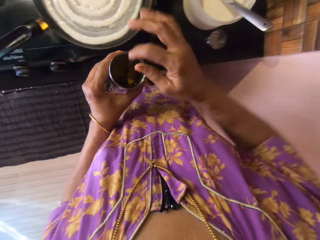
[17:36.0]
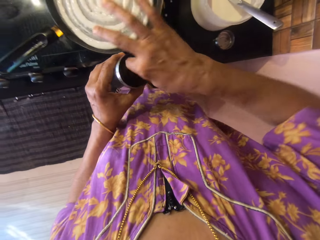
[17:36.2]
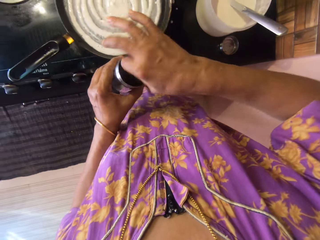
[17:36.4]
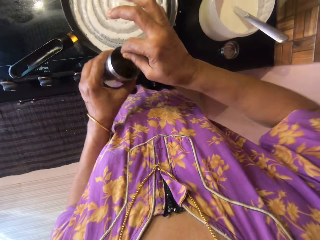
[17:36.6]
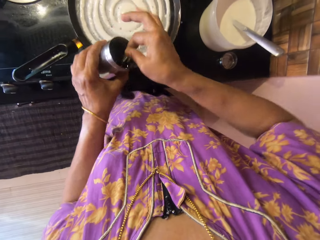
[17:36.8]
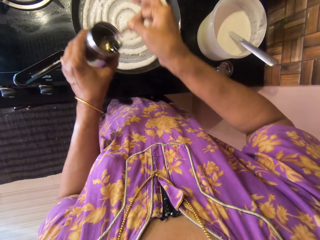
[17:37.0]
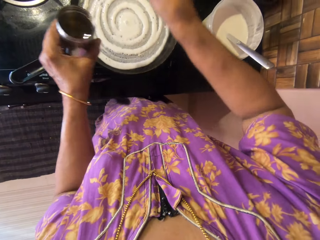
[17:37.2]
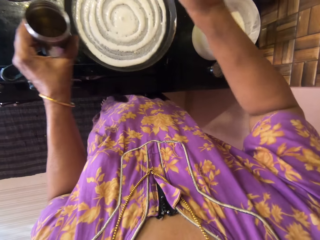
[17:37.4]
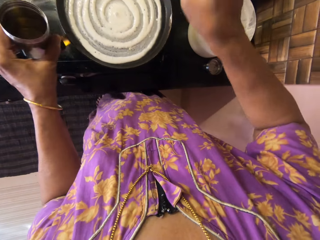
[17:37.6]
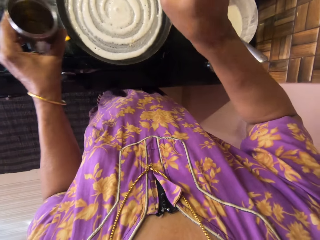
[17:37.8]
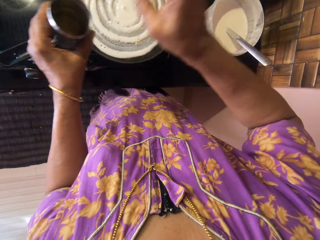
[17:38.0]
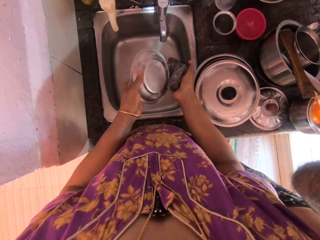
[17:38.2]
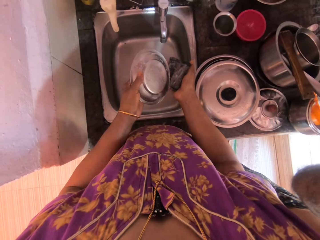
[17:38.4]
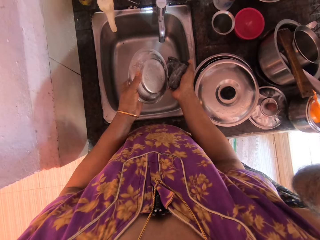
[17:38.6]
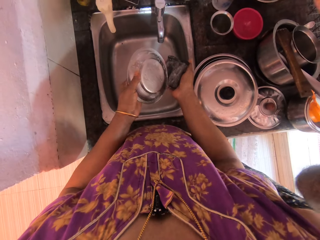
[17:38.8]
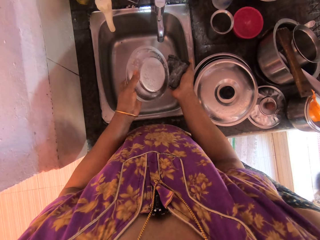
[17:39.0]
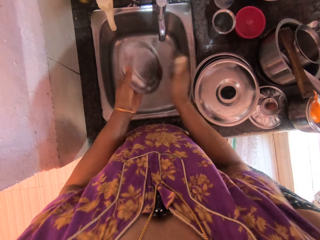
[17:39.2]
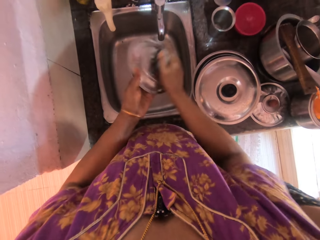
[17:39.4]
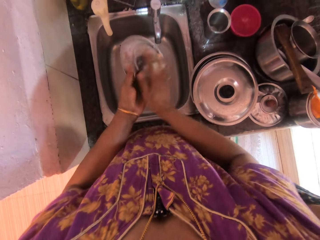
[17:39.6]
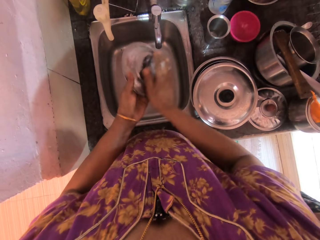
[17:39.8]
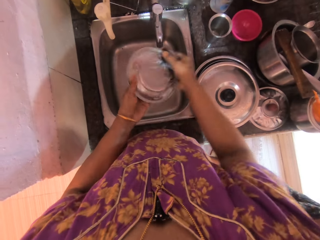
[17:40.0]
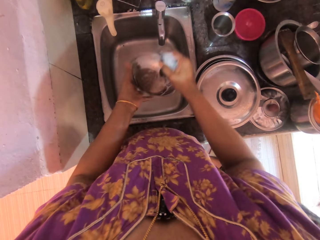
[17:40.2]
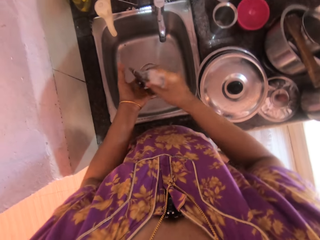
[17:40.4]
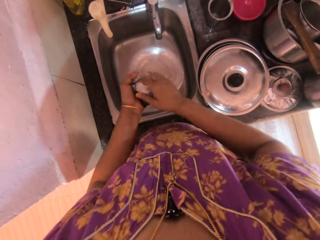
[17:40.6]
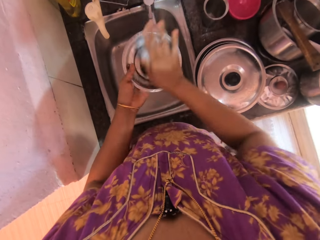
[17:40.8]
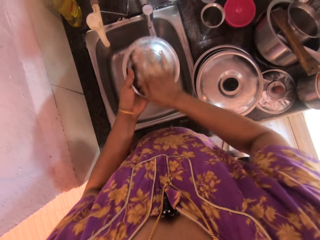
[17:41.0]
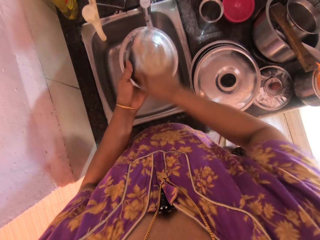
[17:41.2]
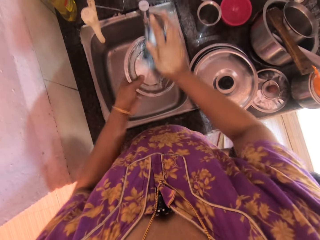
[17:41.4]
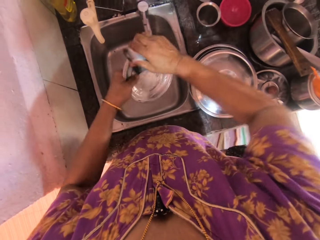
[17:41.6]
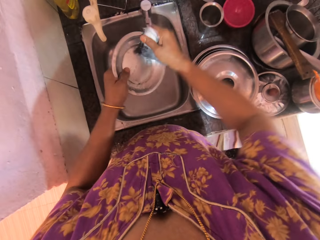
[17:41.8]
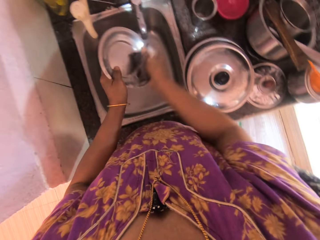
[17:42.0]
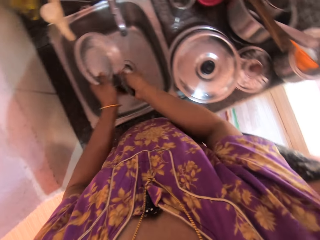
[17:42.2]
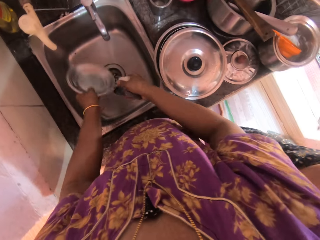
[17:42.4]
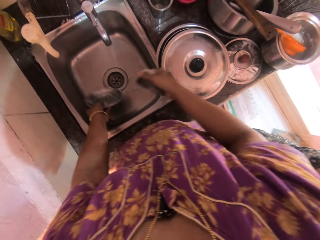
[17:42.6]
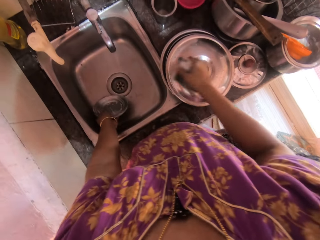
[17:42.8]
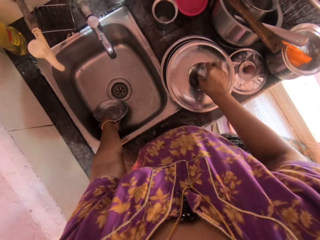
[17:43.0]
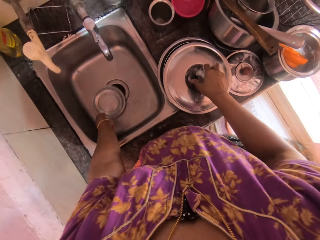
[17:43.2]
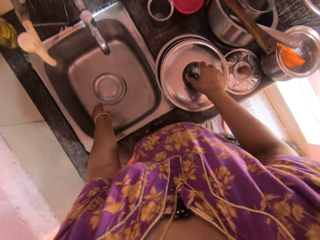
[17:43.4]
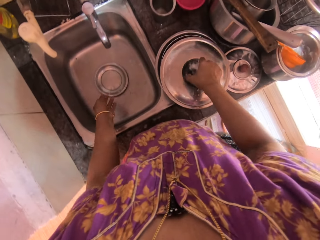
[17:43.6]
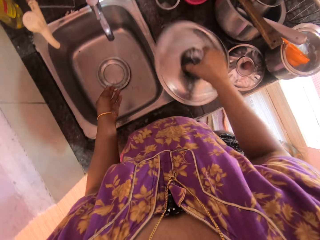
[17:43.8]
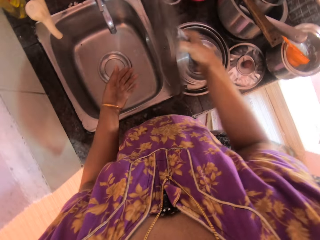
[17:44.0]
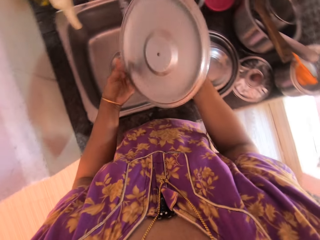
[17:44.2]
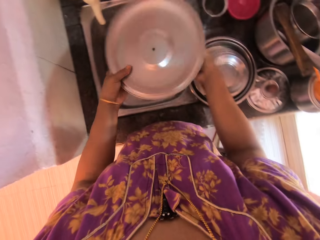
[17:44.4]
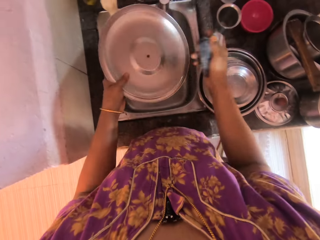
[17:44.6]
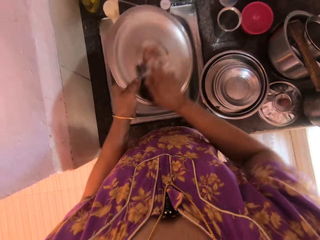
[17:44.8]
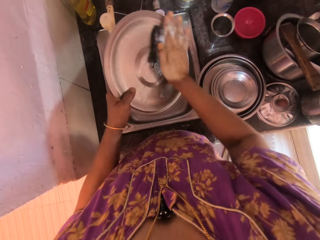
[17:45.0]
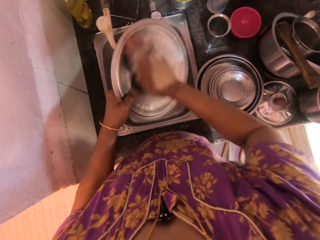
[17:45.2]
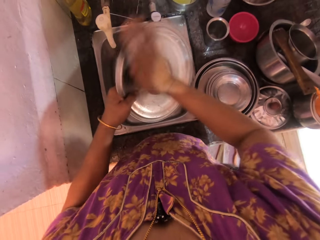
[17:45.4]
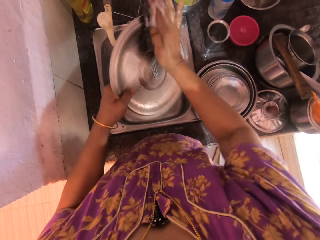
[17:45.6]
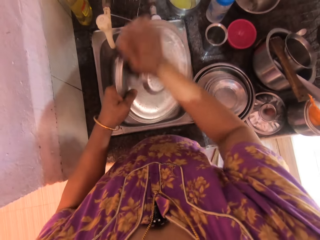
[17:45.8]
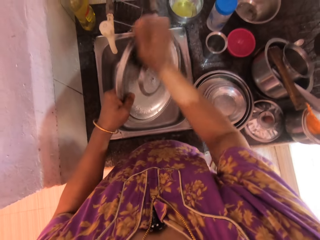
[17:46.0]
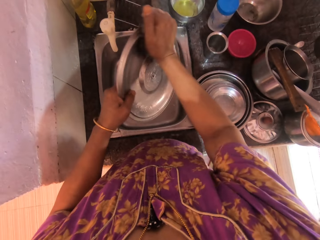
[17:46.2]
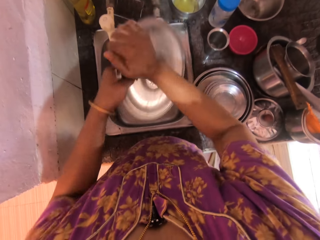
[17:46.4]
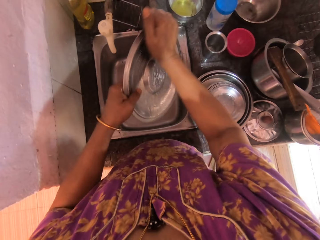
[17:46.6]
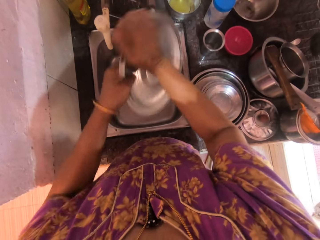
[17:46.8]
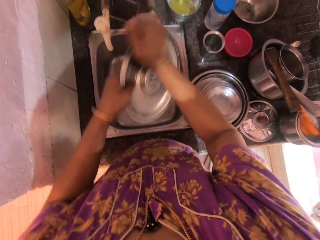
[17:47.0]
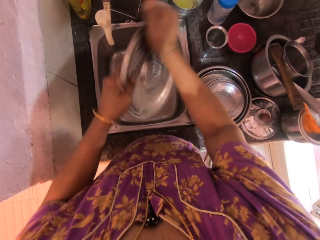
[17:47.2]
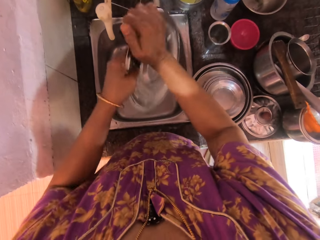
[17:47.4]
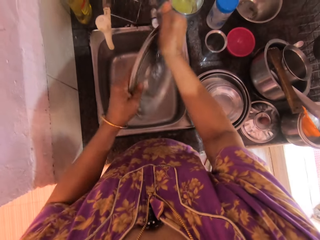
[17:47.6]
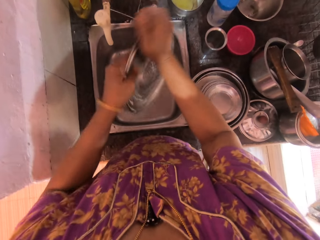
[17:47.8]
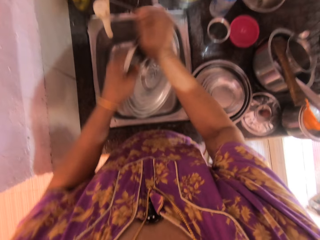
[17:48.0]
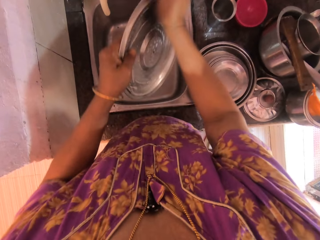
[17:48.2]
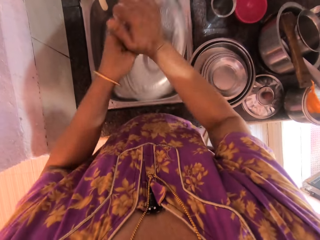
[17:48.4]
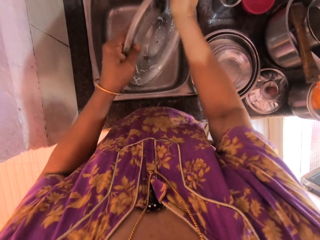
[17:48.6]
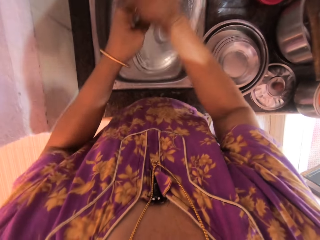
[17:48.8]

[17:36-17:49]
The camera wearer passes the jar to her left hand. She drops the oil with the teaspoon in her right hand from the jar onto the batter in the pan. She washes a plate in her left hand with a sponge in her right hand. She drops the plate into the sink. She picks up a pot lid with her right hand from a stack of plates. She passes the pot lid to her left hand. She washes the pot lid with the sponge.

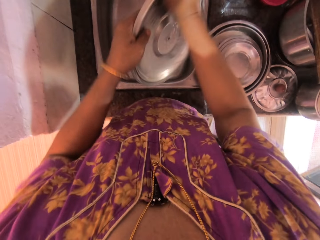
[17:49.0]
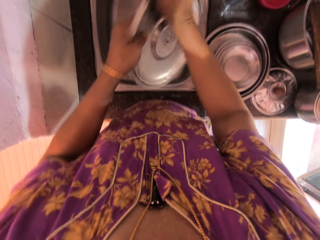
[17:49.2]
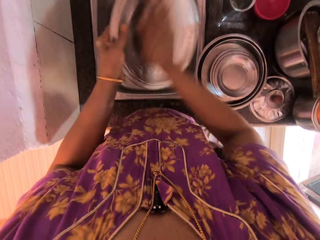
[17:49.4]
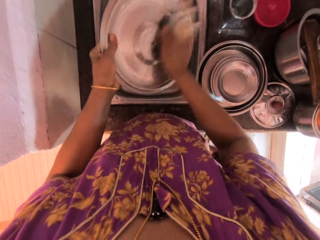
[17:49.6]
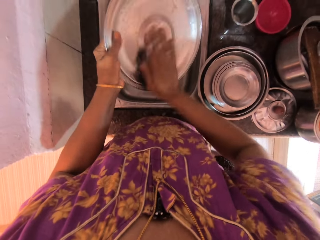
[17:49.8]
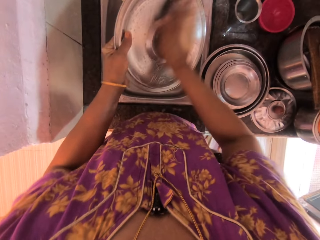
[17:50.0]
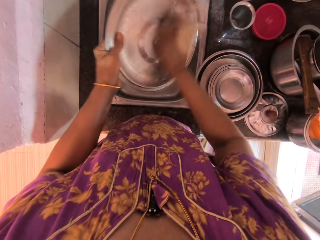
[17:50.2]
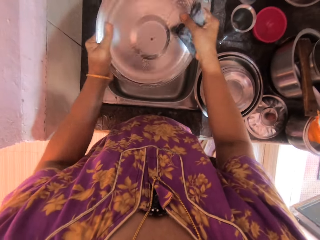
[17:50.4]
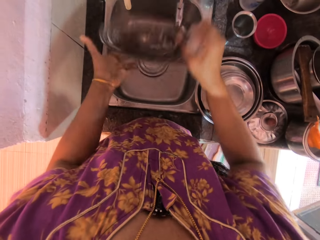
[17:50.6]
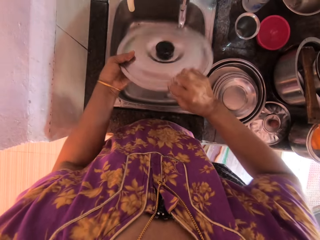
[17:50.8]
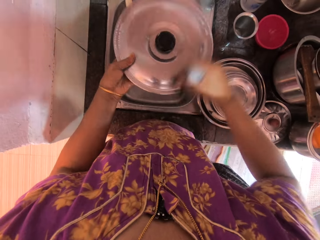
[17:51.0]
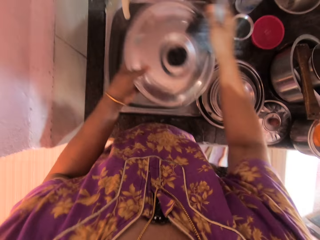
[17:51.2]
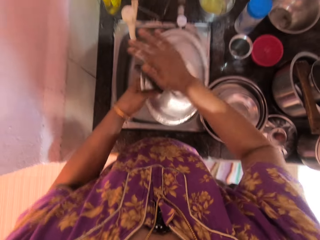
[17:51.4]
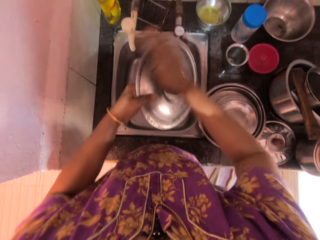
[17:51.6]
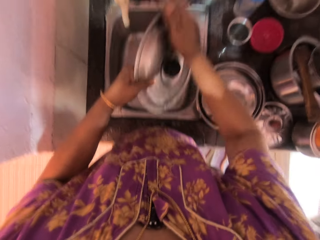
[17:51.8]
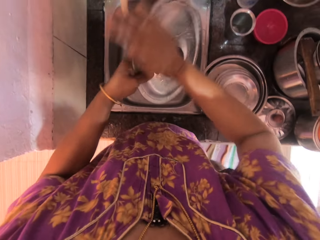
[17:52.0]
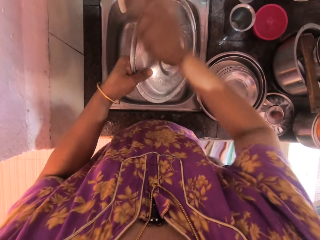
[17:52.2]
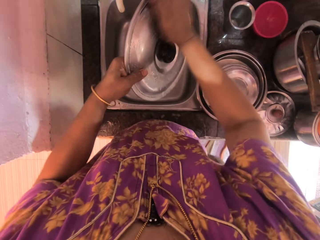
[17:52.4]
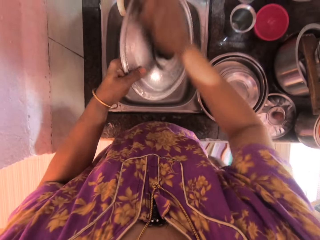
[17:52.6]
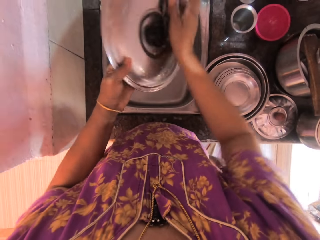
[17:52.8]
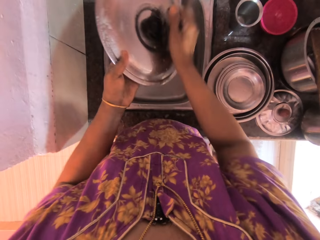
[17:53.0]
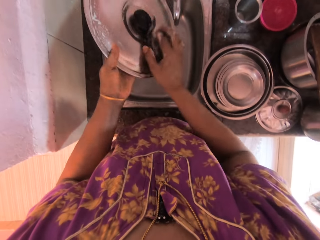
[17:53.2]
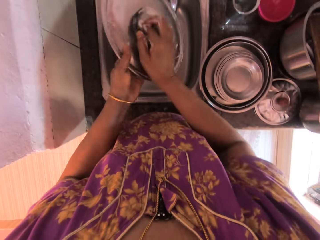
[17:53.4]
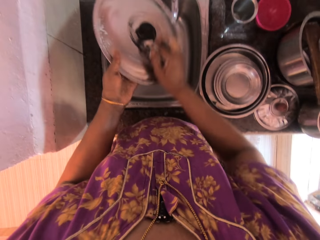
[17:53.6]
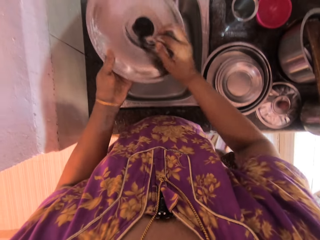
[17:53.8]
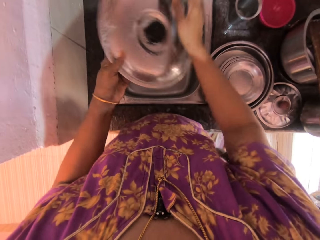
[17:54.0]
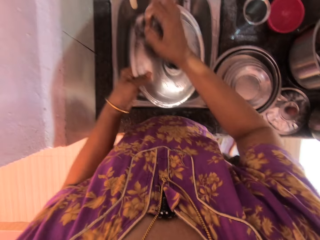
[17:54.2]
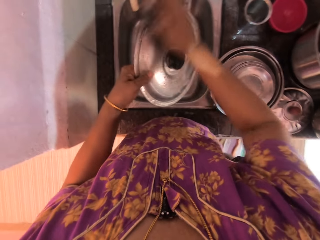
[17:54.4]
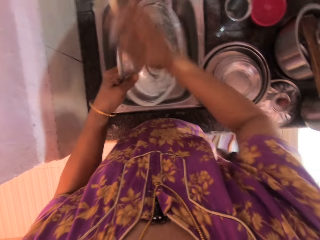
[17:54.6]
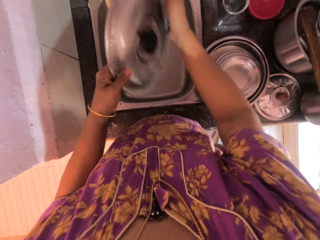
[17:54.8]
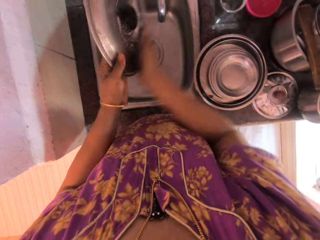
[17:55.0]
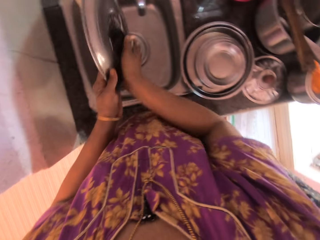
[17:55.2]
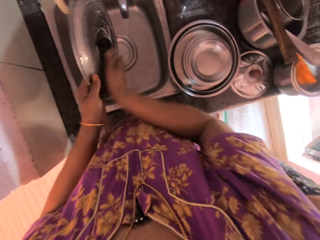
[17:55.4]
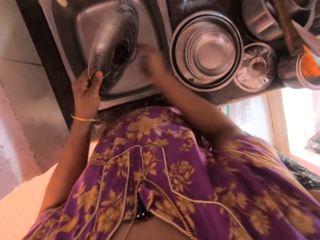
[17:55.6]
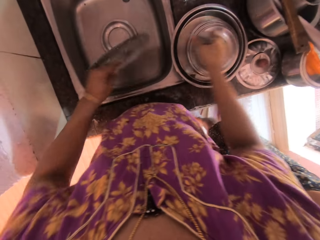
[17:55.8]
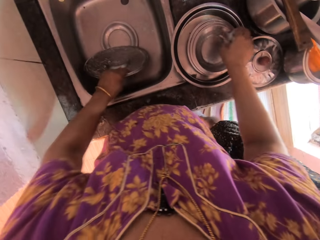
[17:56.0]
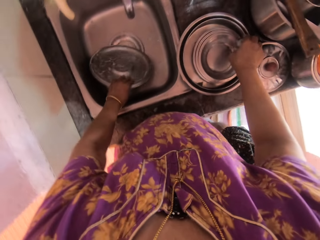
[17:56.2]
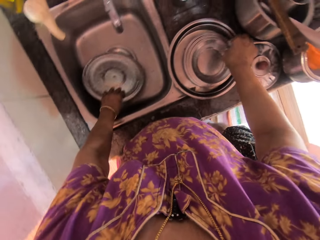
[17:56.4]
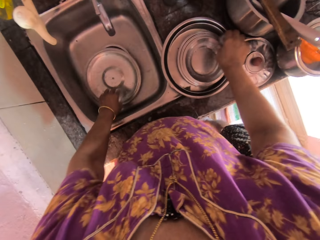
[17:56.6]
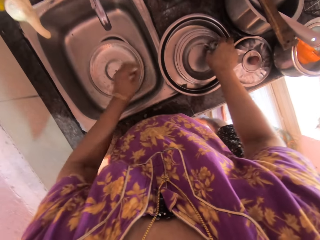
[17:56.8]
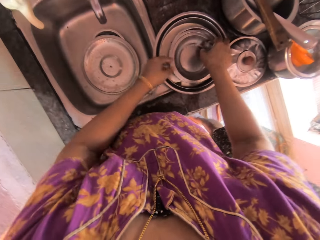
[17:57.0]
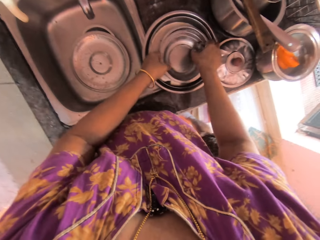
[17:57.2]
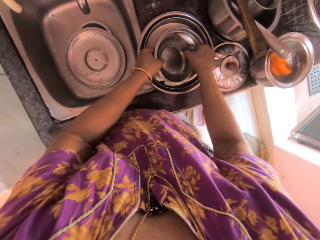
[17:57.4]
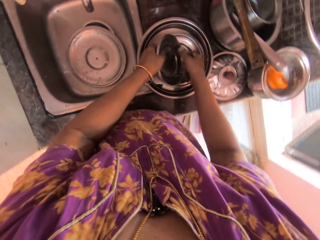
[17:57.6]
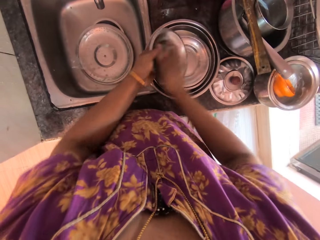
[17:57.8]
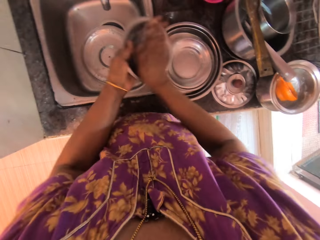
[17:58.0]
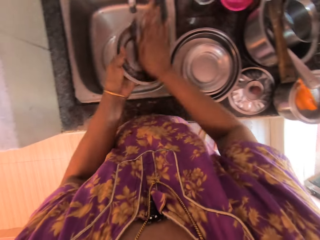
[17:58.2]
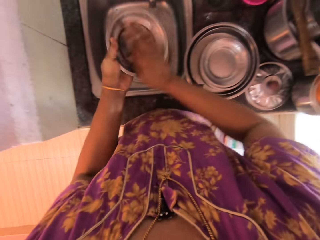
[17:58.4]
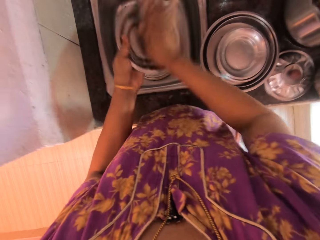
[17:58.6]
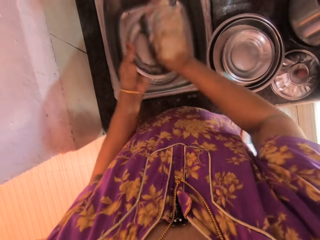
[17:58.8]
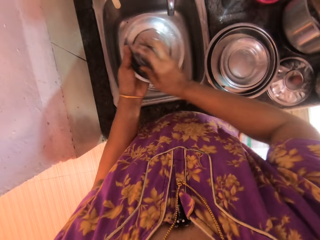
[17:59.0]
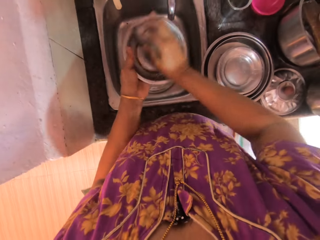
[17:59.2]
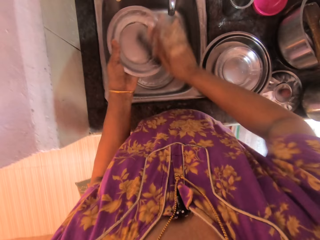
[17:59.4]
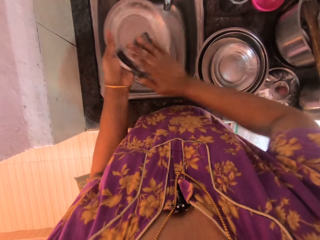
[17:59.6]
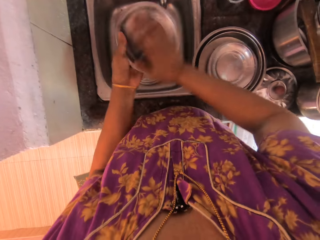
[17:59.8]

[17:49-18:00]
The camera wearer drops the pot lid into the sink with her left hand. She picks up another plate with her left hand from the stack of plates. She washes the plate with the sponge.
